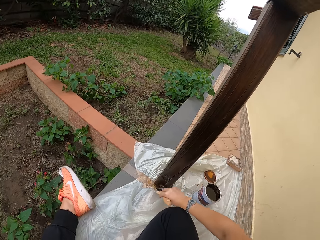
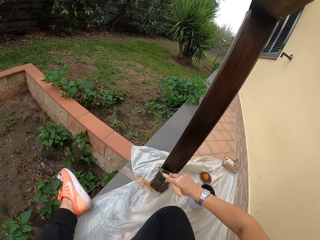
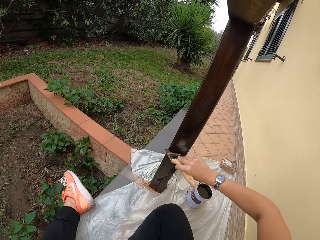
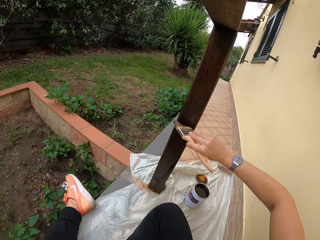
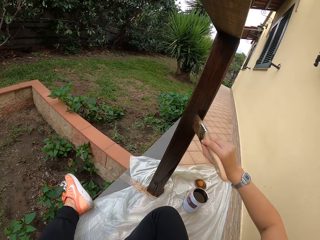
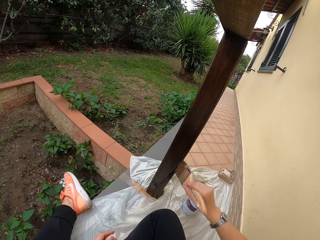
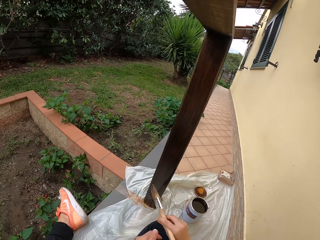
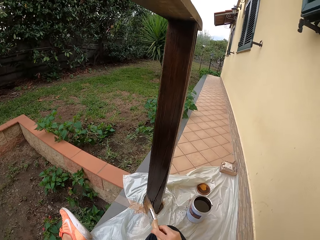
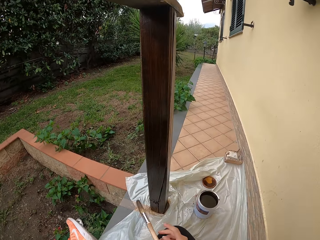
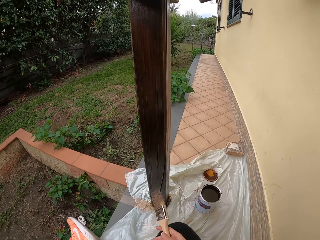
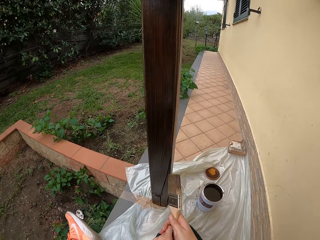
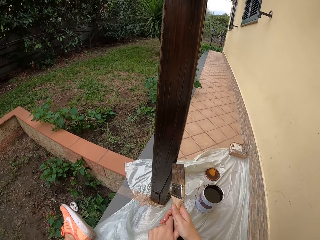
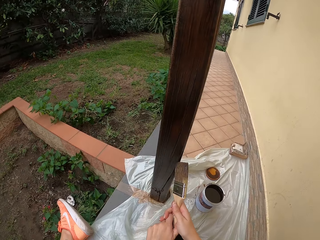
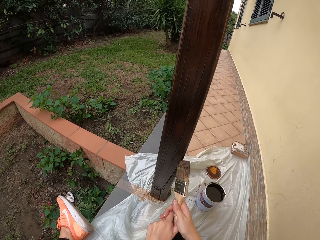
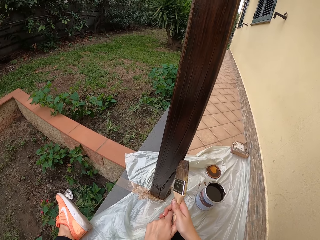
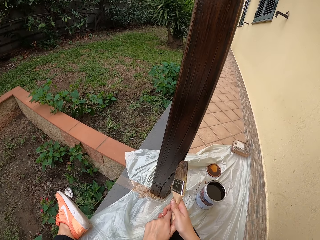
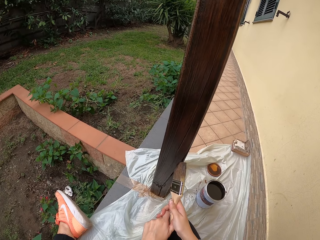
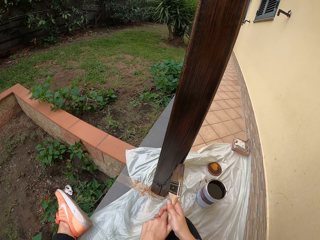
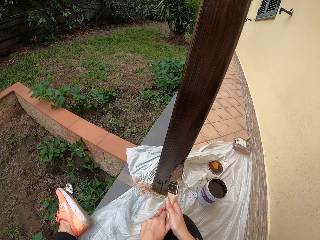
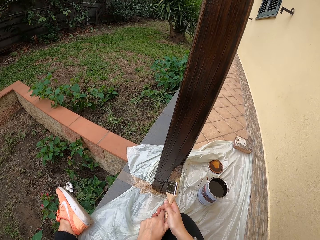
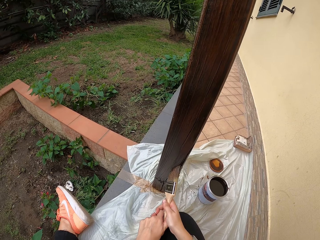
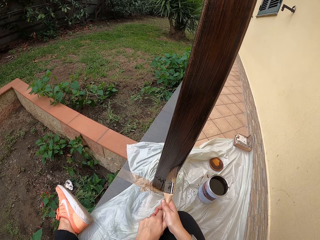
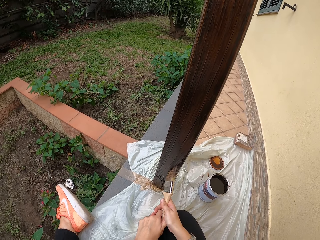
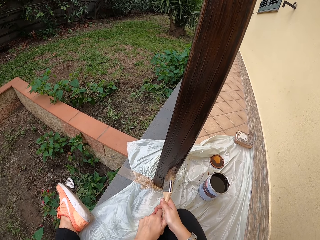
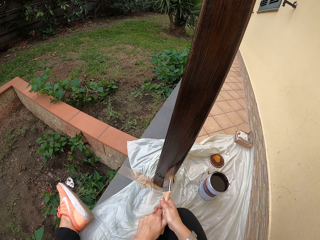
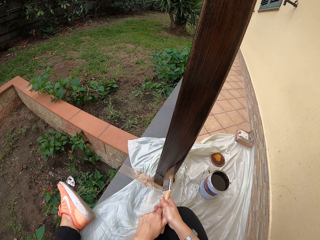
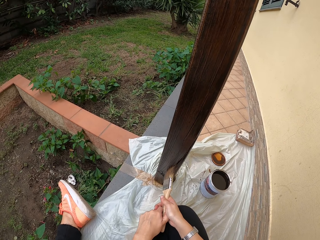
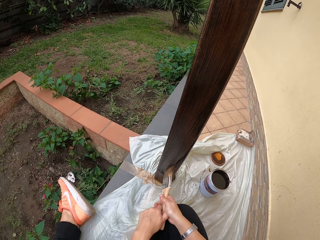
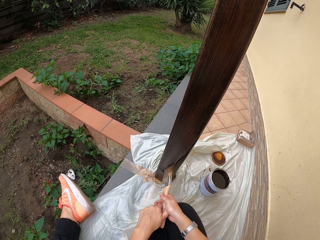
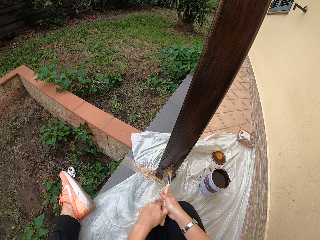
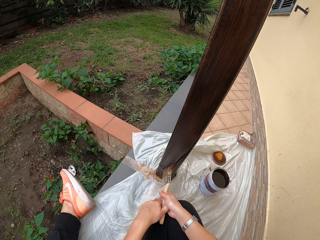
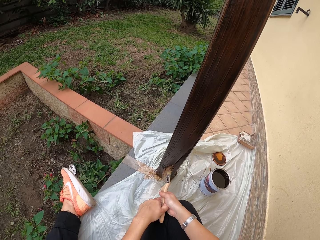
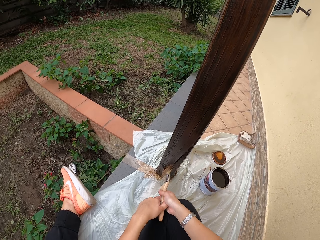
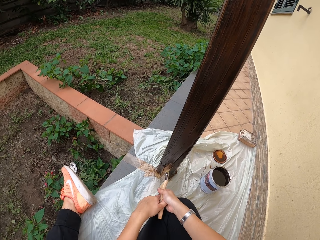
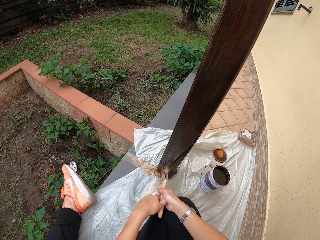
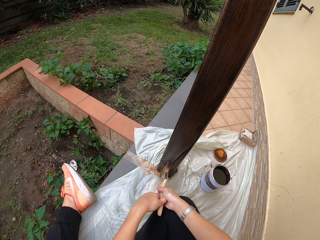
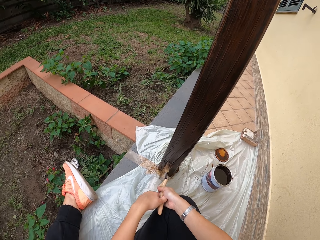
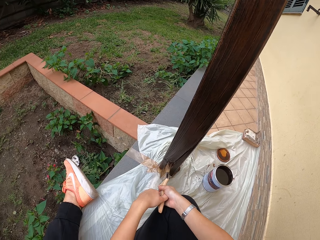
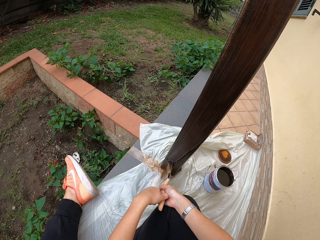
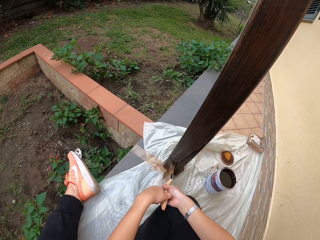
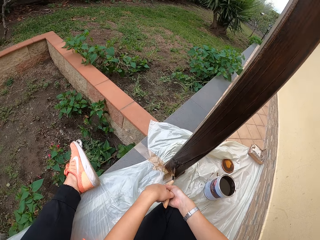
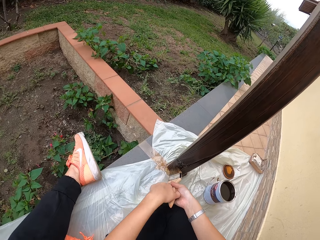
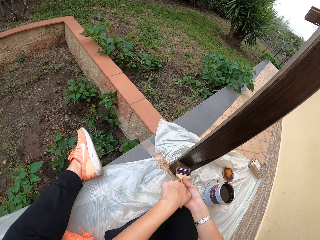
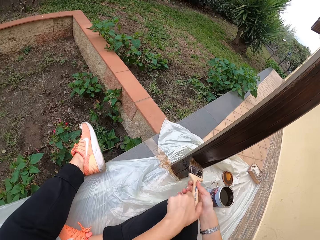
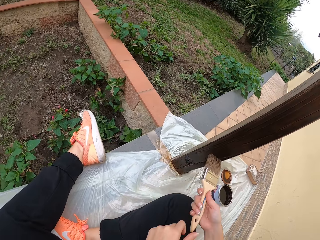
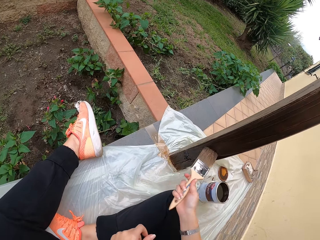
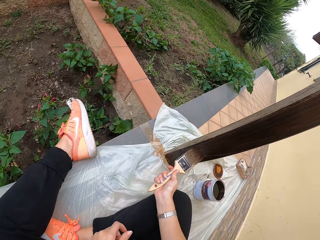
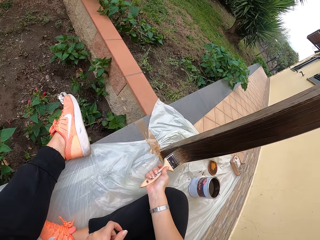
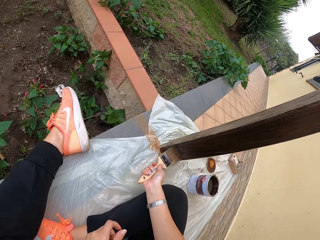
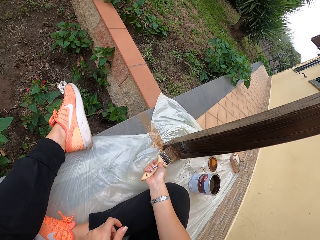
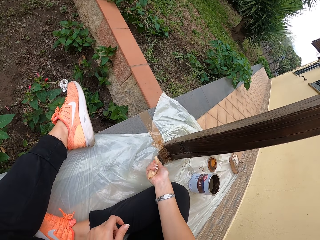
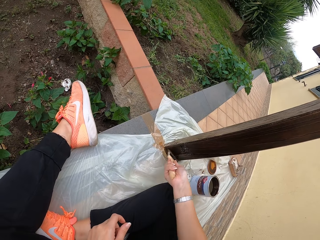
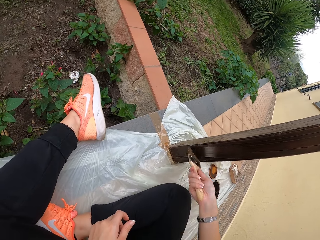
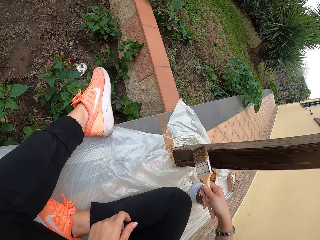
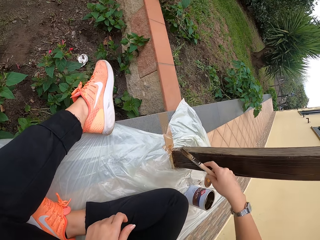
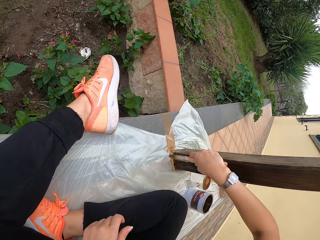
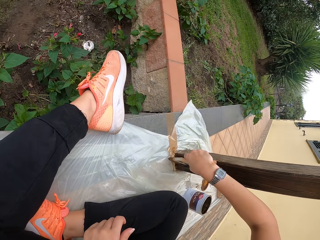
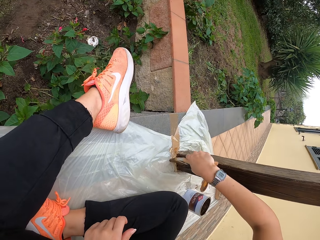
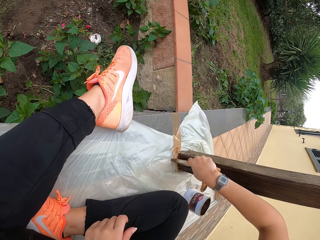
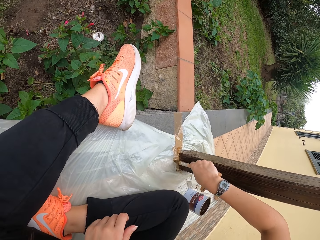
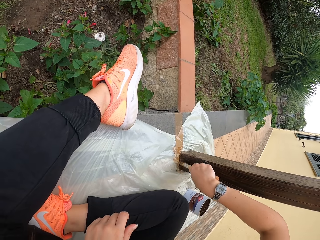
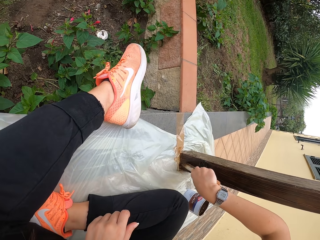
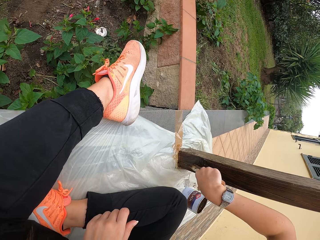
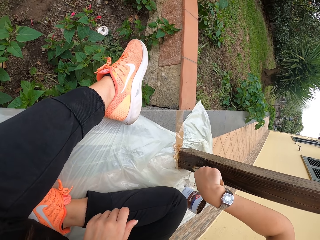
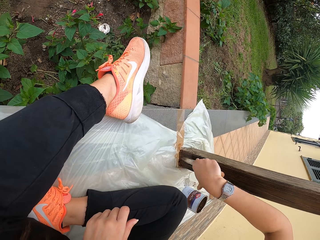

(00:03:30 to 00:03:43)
The camera wearer holds the brush with both hands. They paint the grill with both hands. They move the left hand off the grill. They paint with the right hand.

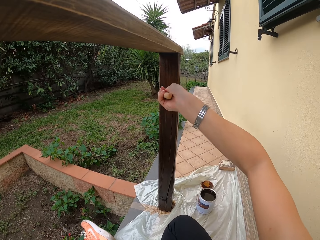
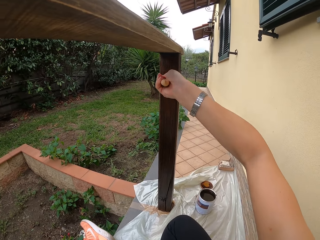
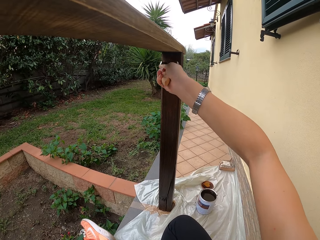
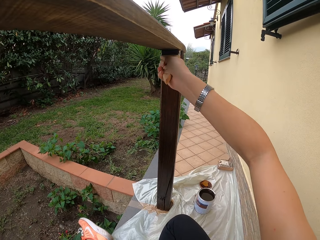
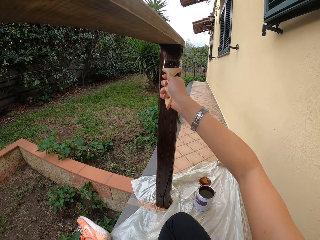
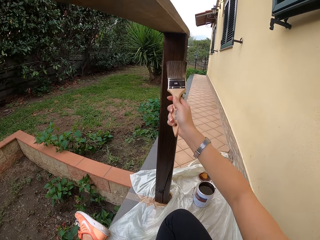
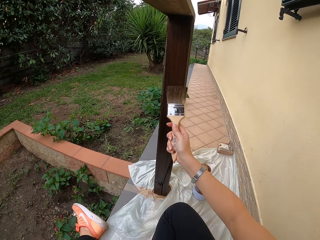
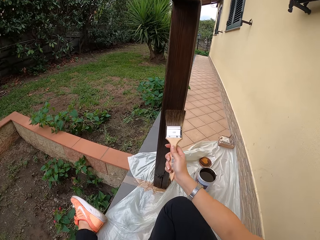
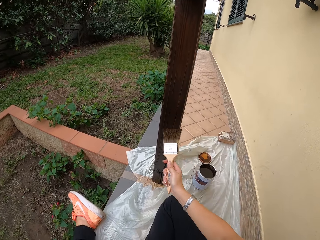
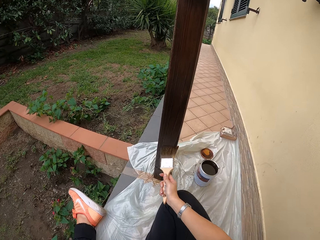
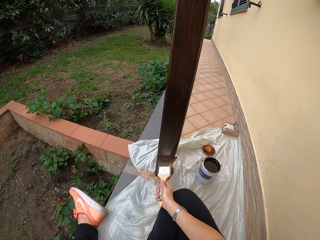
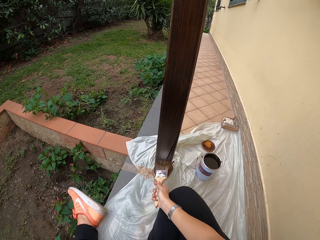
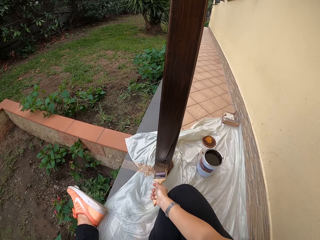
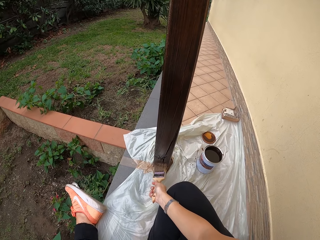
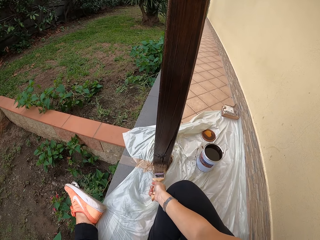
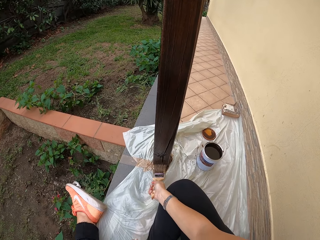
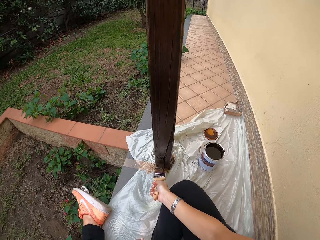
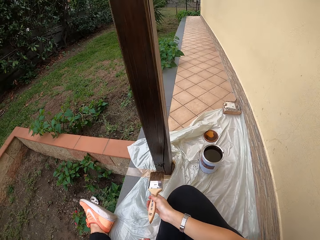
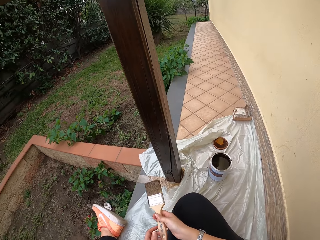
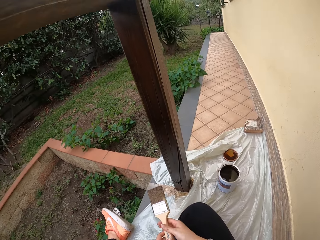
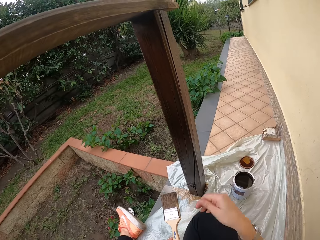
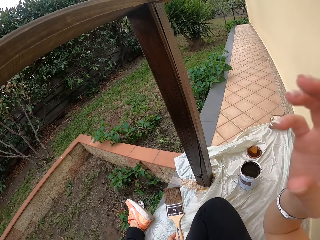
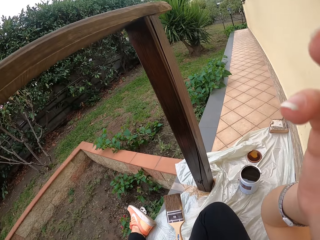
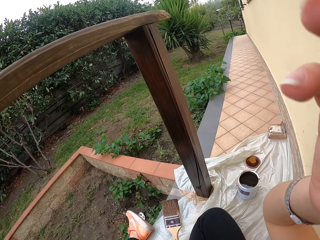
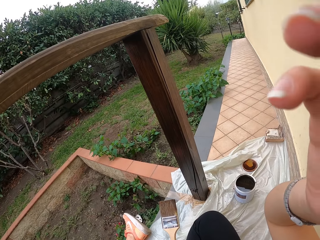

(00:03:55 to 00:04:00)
The camera wearer moves the brush in the right hand off the grill. They shift the brush from the right to the left hand. They lift the right hand to the camera.
